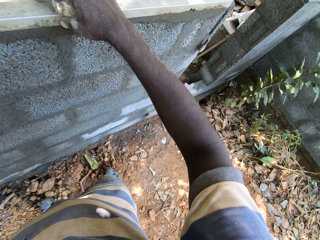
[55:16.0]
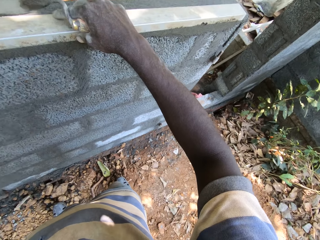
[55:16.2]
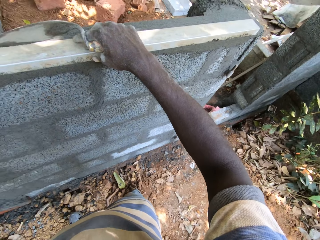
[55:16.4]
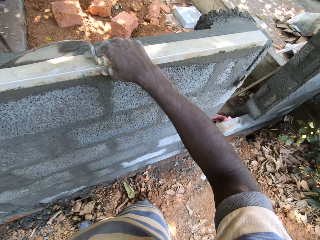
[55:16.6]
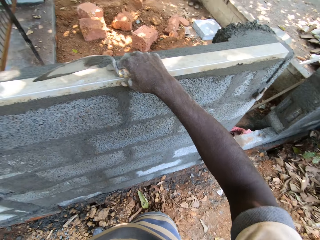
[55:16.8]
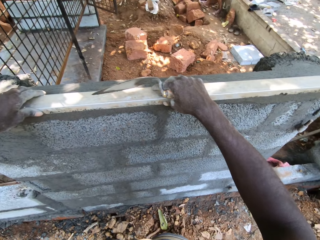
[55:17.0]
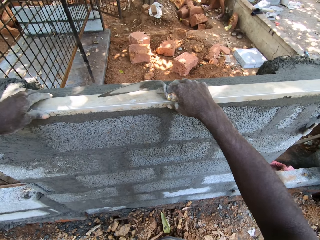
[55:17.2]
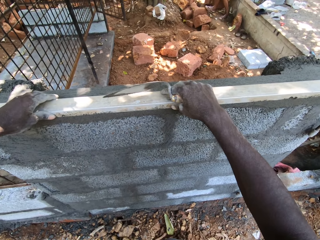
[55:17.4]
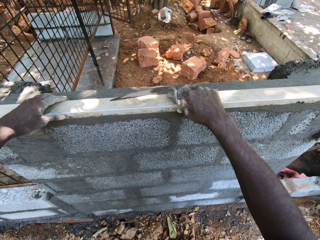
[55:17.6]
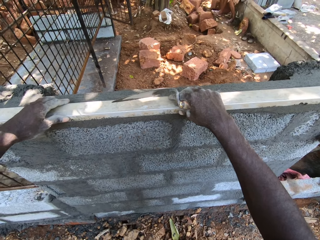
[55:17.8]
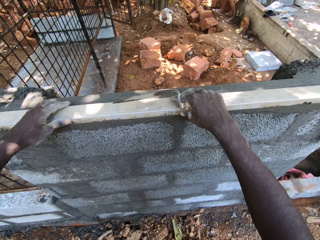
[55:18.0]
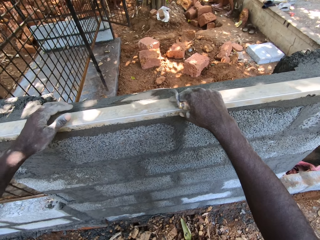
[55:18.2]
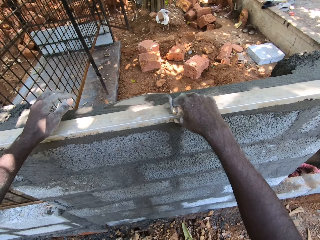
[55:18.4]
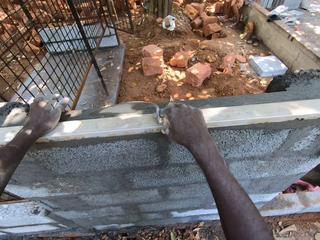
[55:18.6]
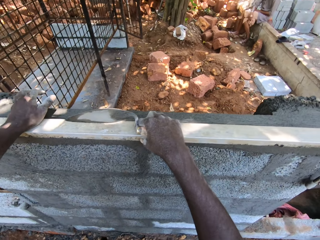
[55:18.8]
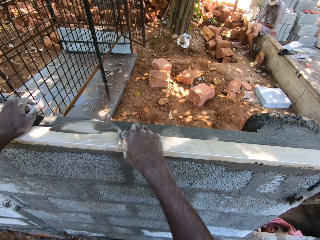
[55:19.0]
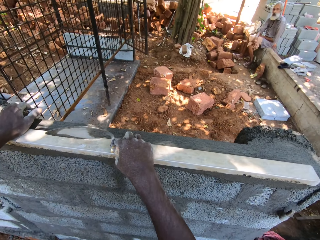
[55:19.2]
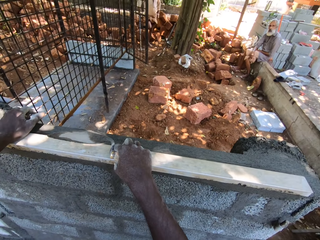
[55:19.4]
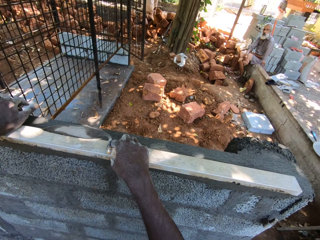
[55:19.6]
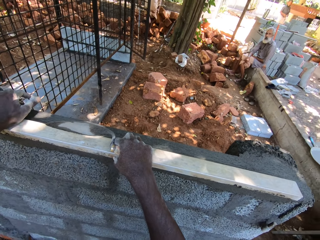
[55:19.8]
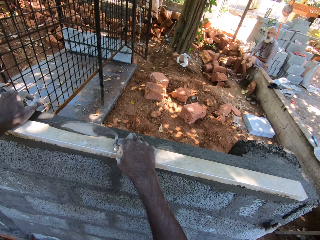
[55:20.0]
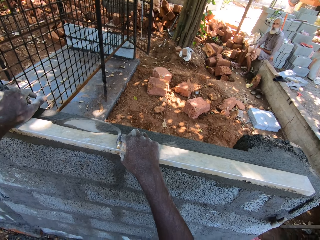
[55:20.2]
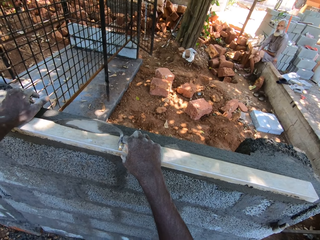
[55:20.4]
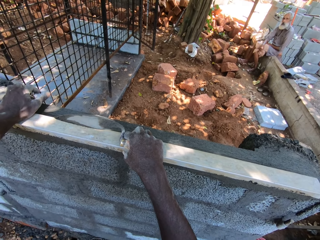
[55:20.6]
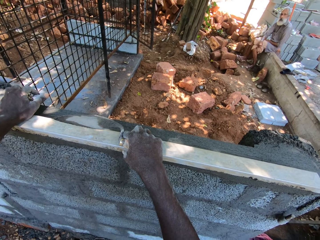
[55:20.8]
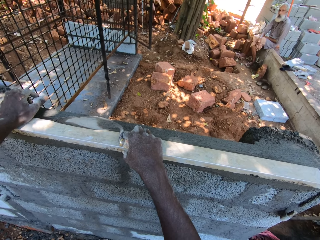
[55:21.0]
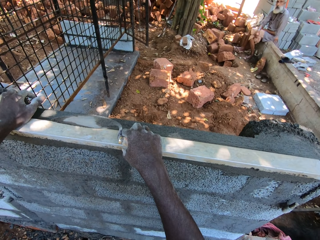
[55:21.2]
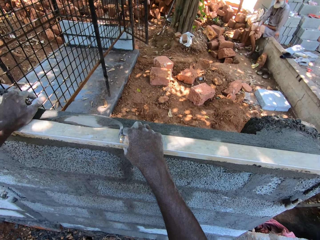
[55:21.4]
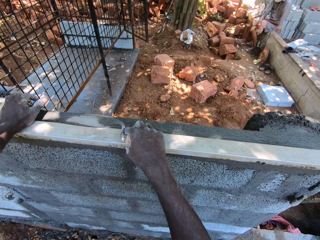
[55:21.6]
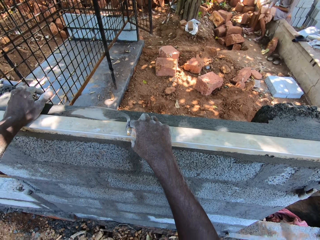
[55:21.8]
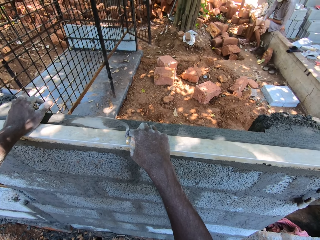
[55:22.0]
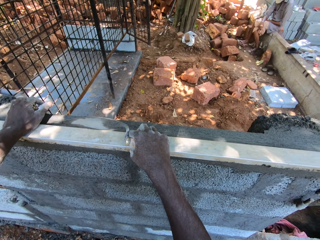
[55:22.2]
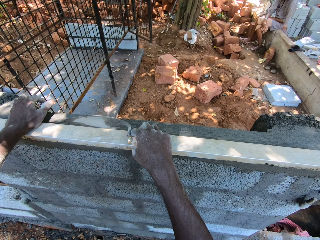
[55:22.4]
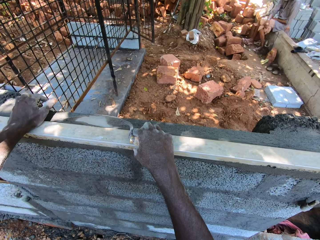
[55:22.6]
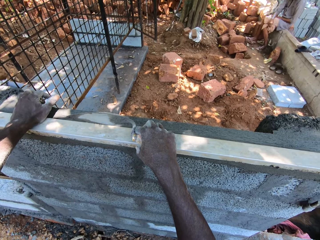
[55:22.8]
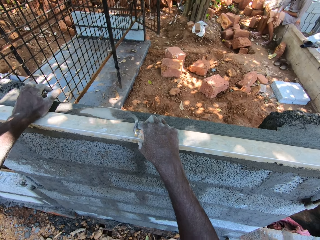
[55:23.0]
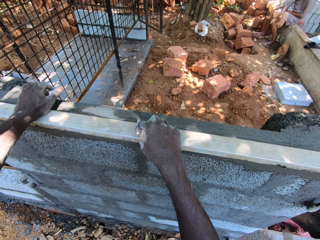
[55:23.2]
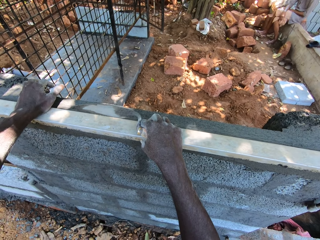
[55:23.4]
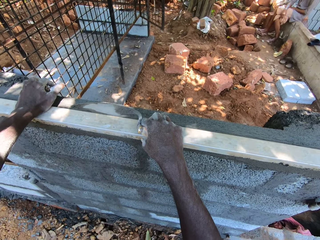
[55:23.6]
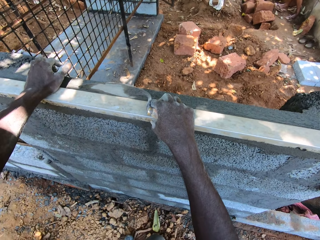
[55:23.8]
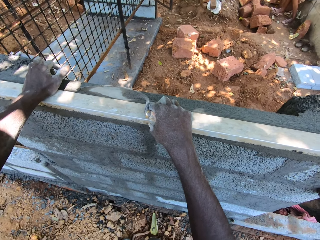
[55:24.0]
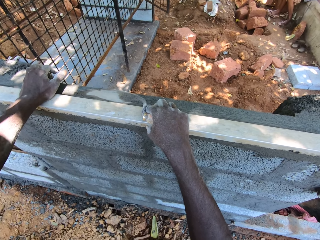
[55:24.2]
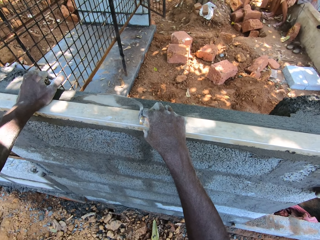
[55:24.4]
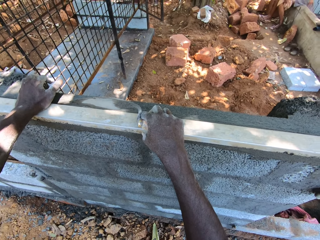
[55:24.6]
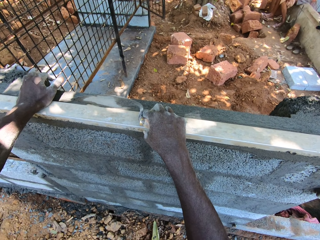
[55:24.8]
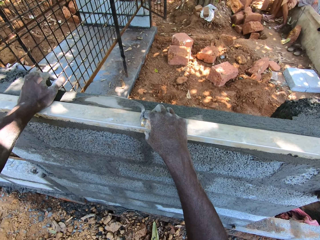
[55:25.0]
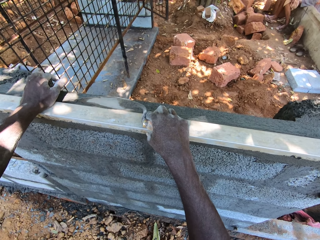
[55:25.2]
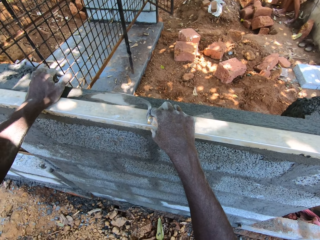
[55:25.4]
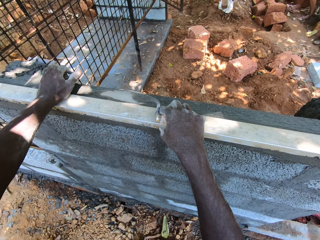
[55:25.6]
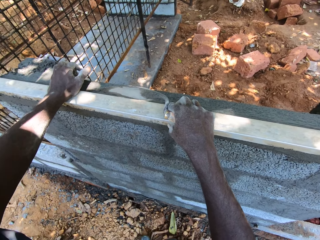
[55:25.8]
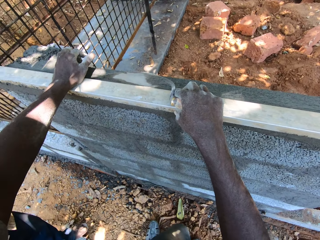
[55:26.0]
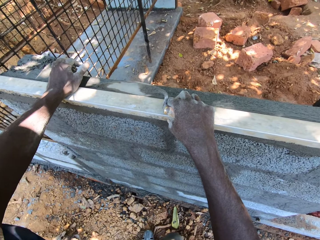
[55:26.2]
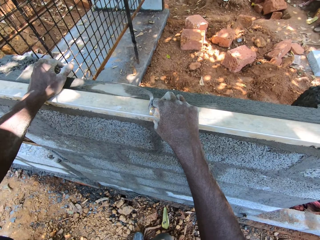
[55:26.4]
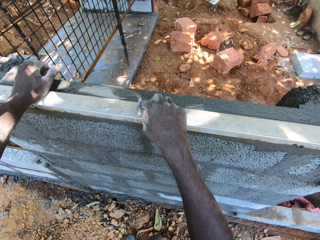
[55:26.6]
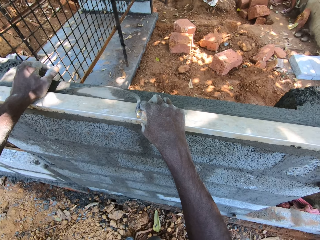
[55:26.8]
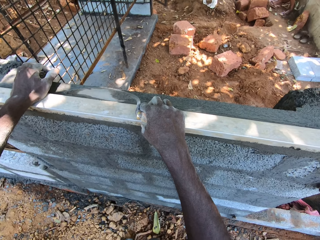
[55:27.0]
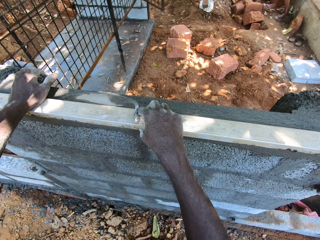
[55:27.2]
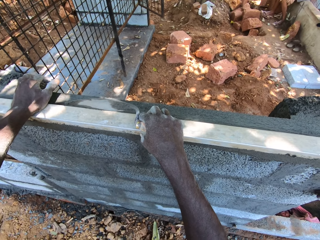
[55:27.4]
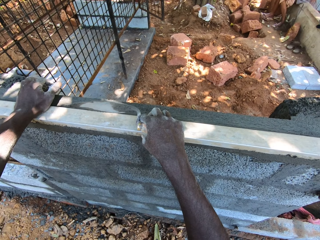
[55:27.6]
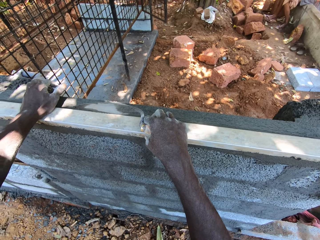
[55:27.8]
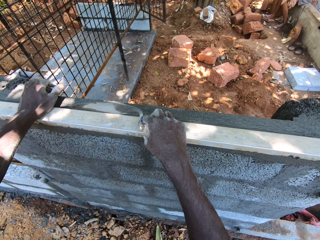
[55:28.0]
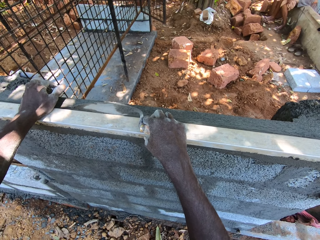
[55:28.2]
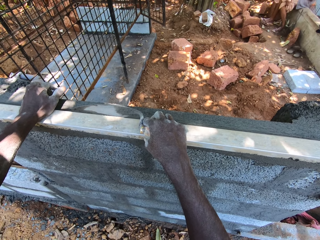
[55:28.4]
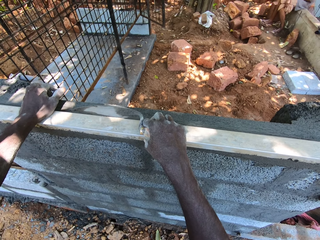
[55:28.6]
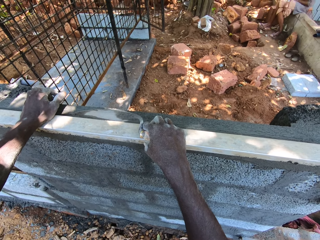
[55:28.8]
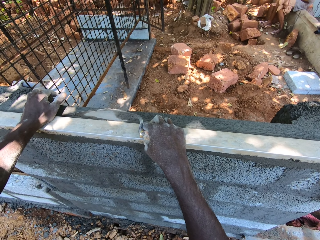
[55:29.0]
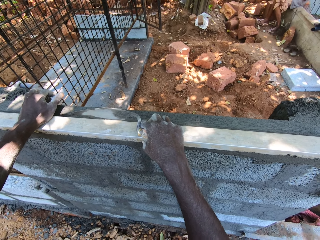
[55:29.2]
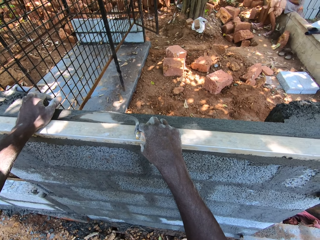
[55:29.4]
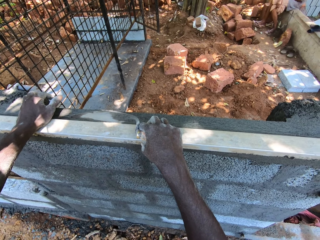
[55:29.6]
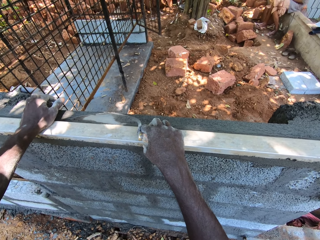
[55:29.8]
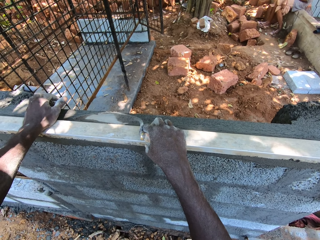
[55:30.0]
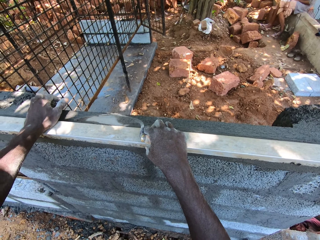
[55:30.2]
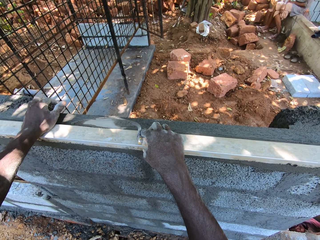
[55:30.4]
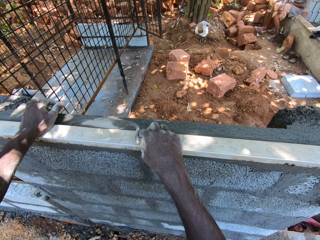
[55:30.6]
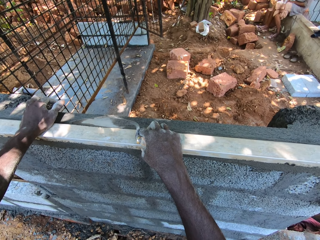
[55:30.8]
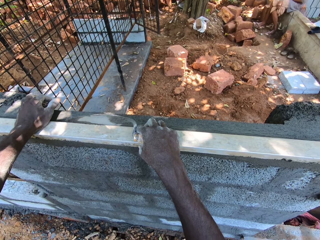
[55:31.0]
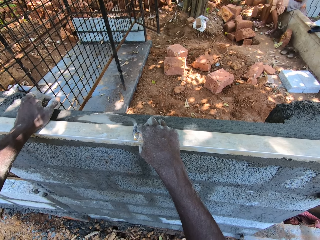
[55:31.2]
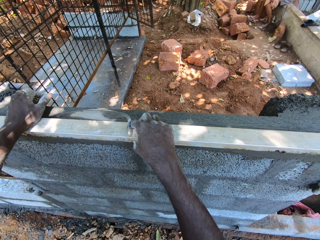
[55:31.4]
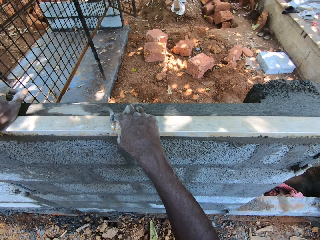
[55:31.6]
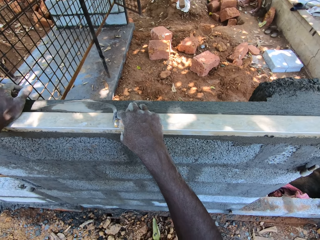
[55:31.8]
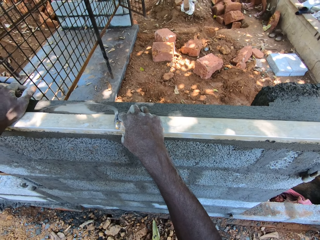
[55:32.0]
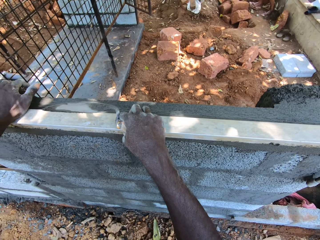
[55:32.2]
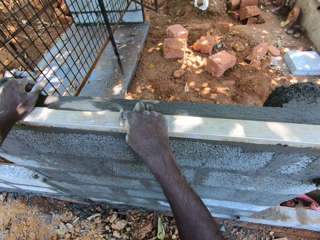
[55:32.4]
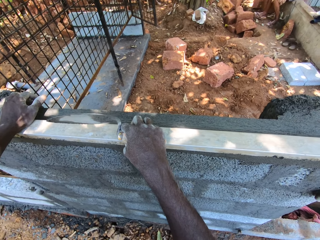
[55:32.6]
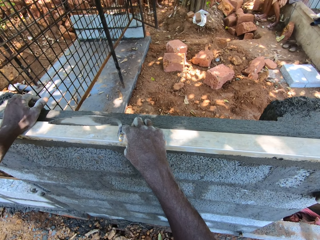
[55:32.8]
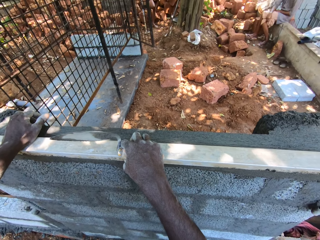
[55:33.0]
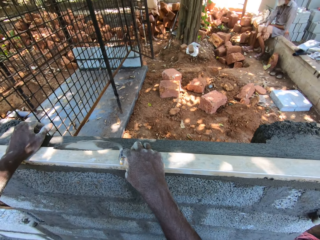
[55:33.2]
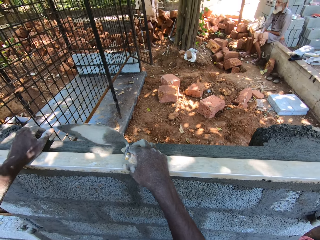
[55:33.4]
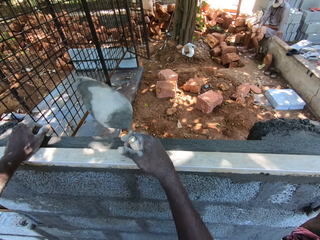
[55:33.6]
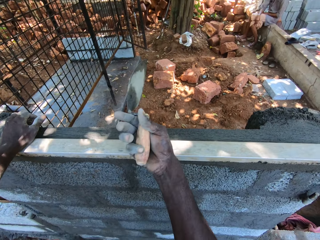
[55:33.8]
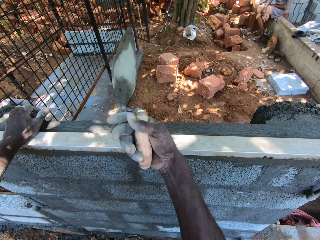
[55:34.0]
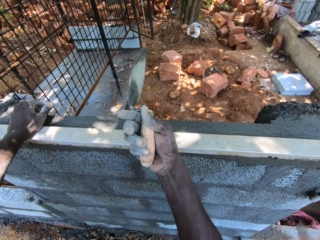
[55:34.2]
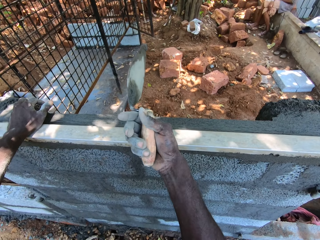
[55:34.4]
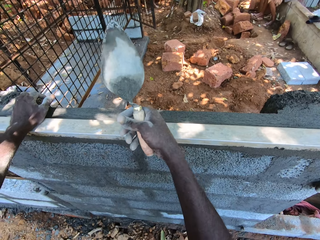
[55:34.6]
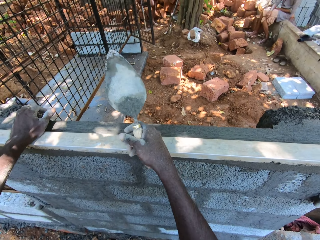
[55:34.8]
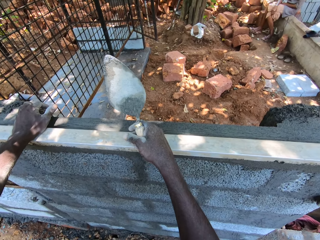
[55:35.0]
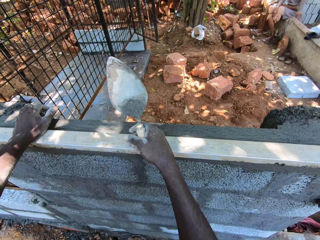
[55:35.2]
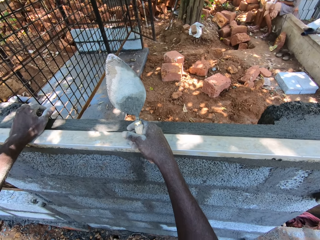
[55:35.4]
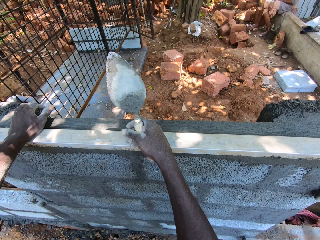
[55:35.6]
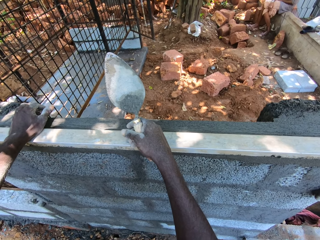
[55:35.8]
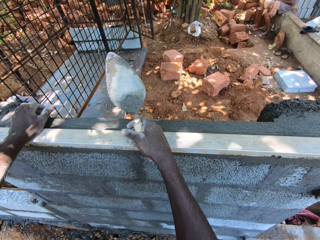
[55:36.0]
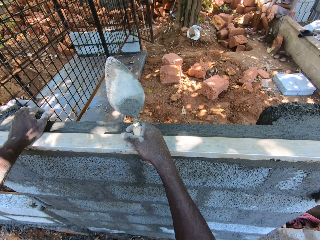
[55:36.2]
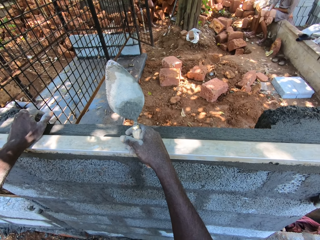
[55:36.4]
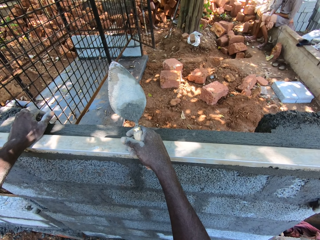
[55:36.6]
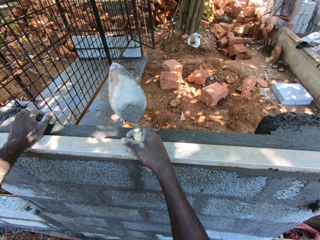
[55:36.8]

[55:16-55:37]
The camera wearer interacts with a man. They hold the metal. They look around the wall. They talk to the man. They shake the shovel. They talk to the man again. They look around the wall.
